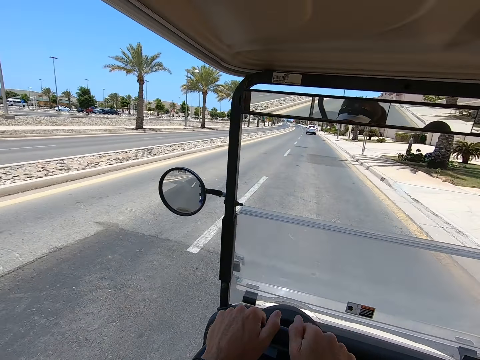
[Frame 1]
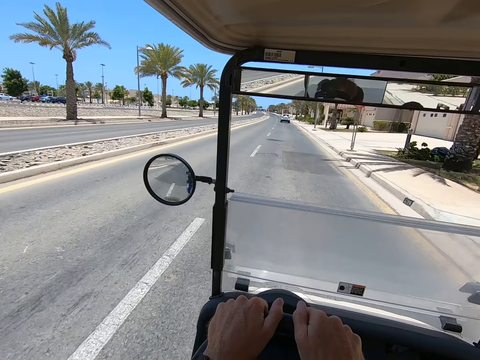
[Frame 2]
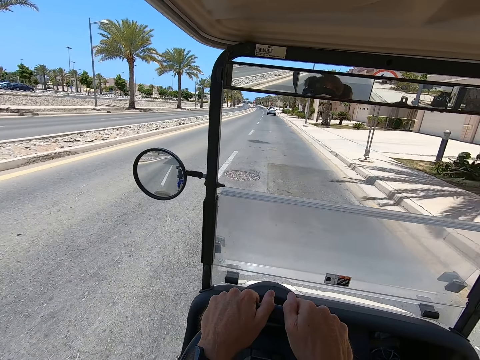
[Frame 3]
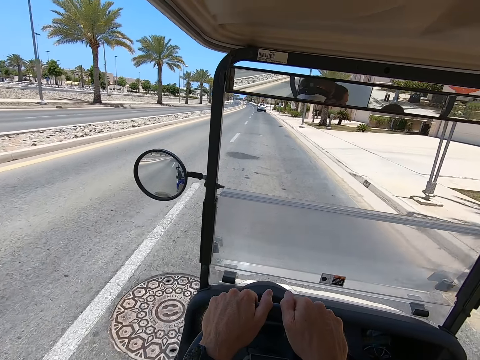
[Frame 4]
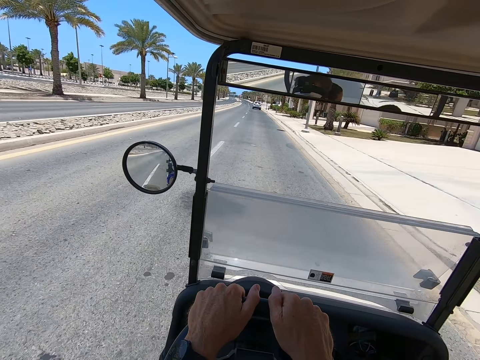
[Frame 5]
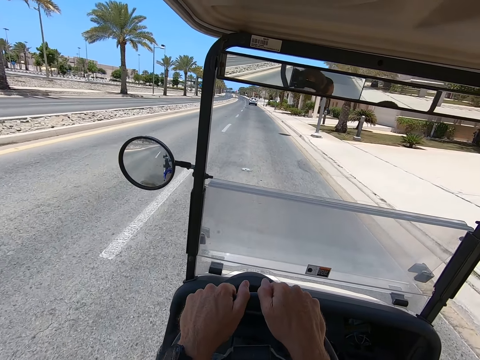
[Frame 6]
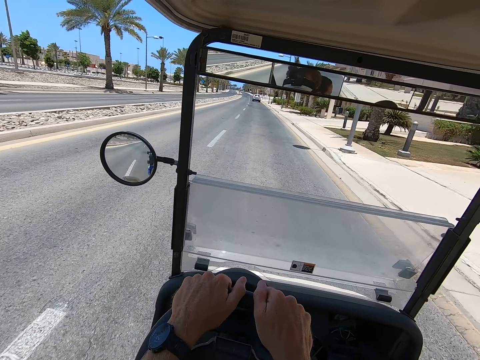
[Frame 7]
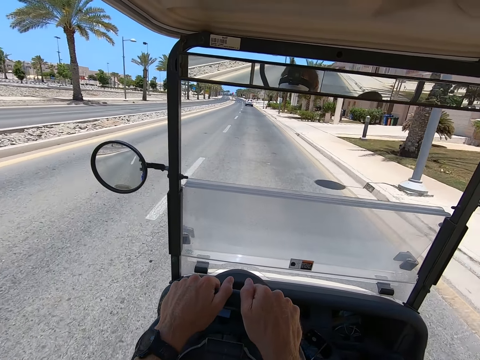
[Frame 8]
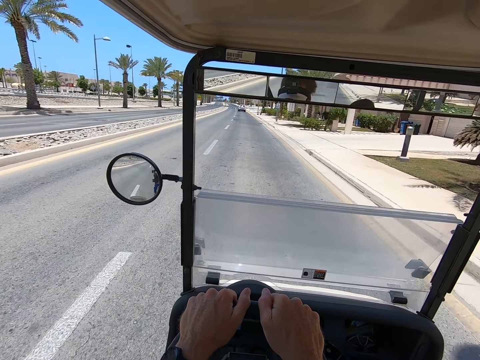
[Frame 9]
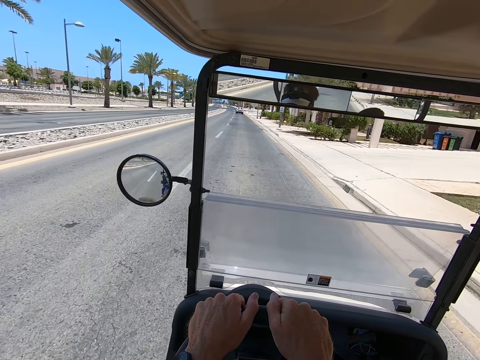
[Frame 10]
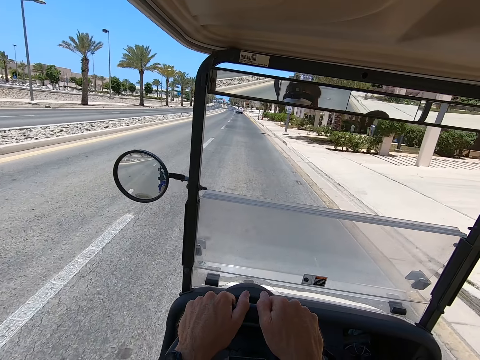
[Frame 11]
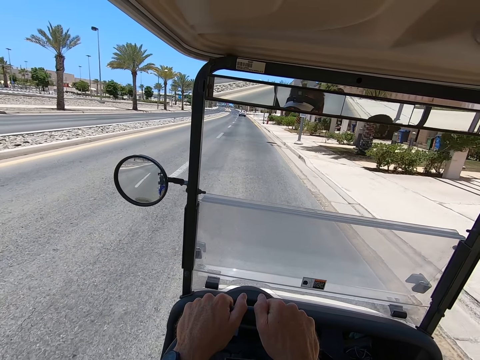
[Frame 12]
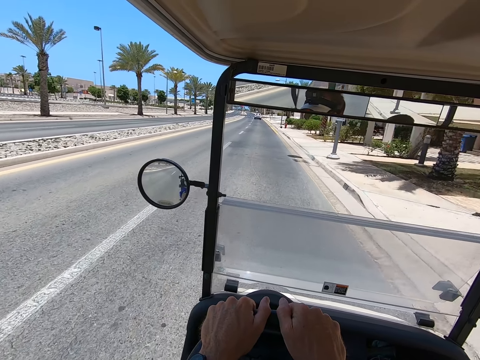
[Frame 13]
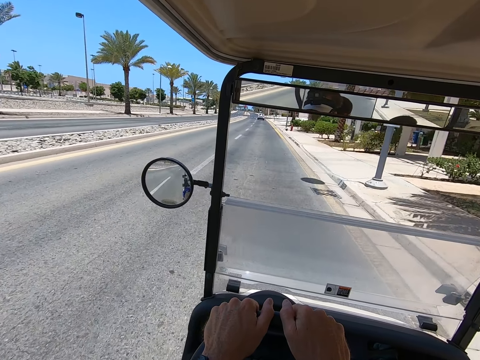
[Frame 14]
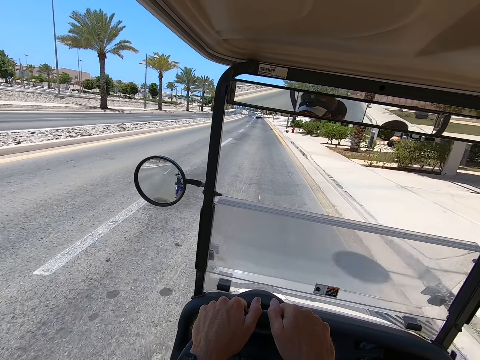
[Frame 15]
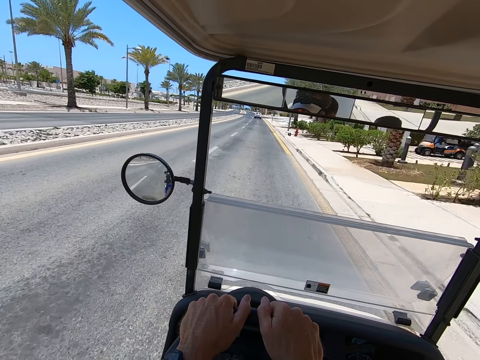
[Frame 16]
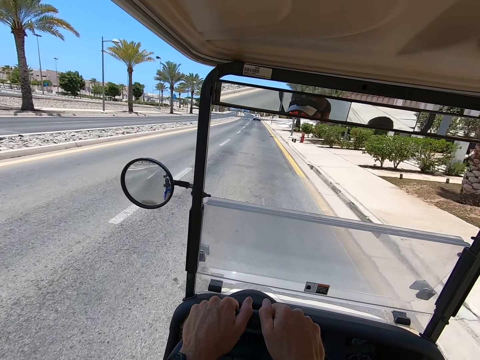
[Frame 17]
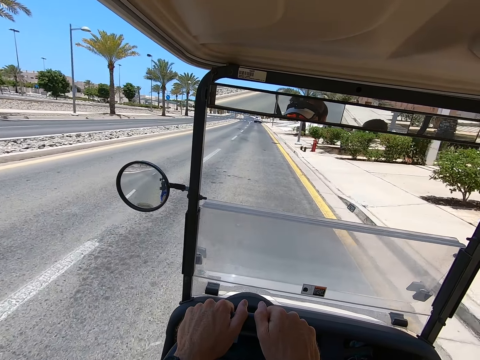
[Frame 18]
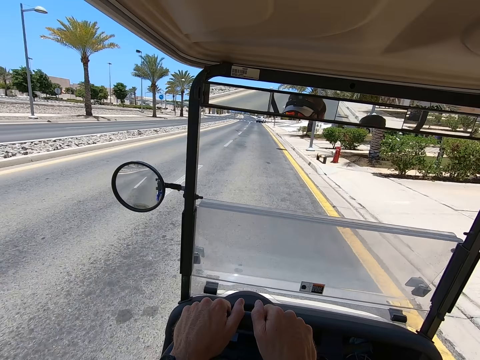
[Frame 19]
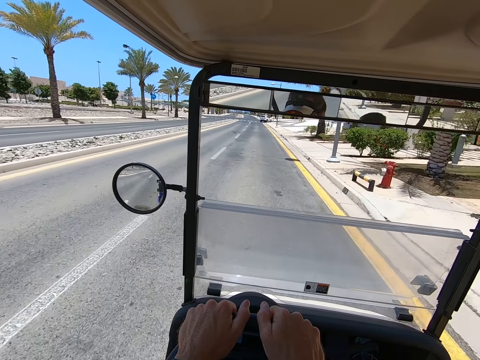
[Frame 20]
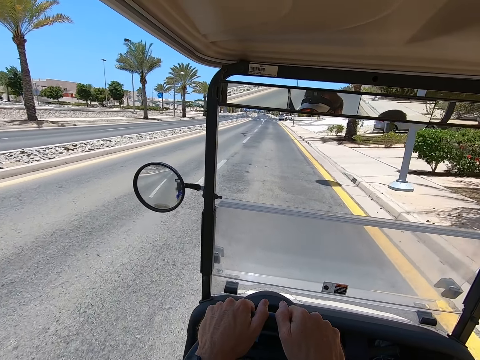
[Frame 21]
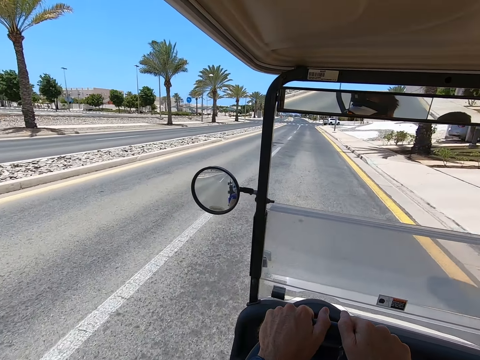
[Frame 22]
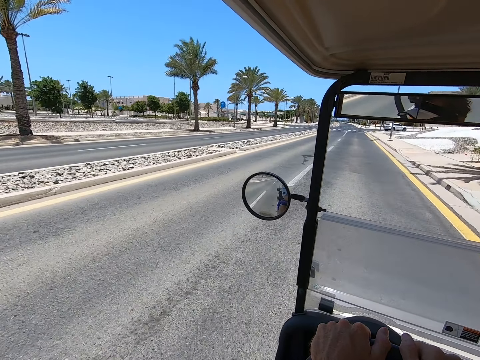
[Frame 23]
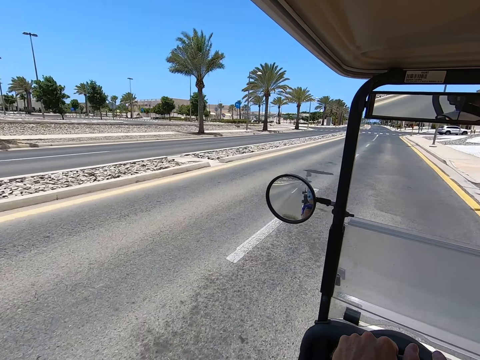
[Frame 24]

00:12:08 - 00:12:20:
The camera wearer drives.

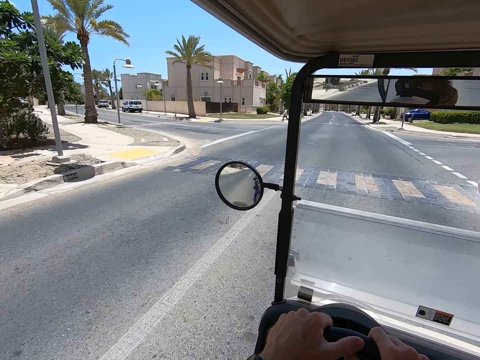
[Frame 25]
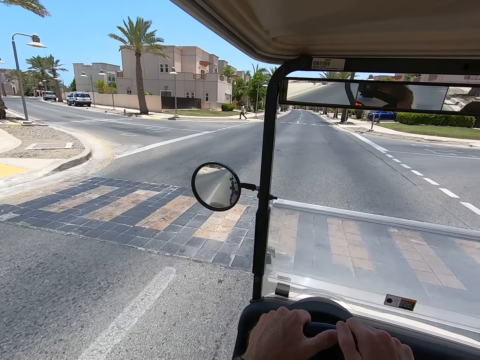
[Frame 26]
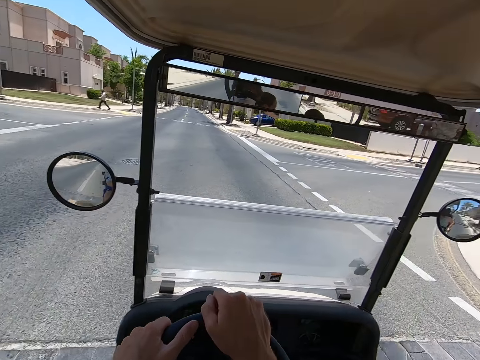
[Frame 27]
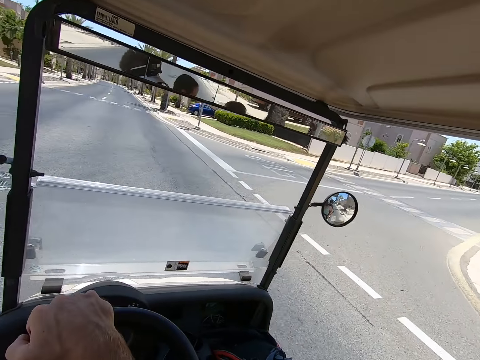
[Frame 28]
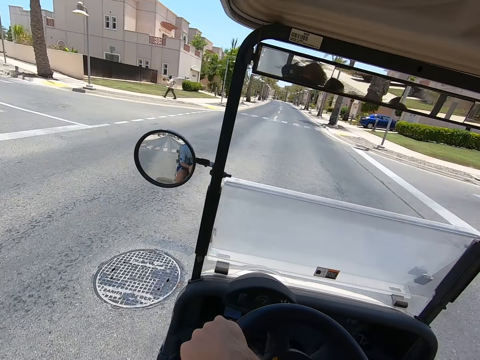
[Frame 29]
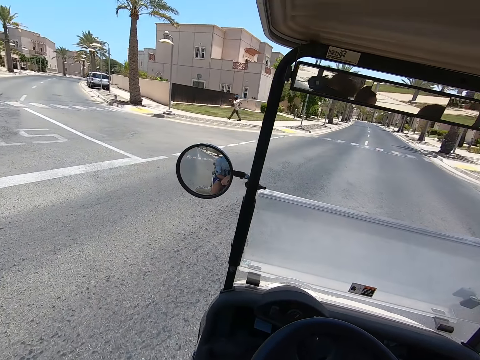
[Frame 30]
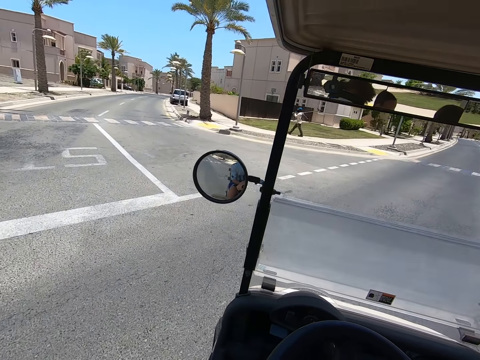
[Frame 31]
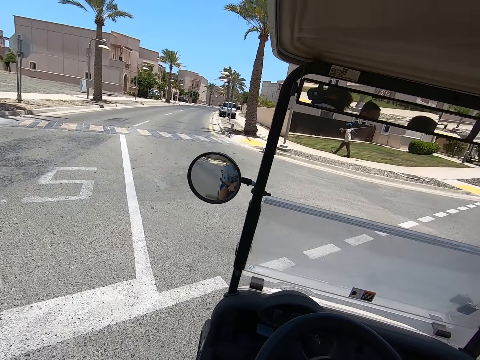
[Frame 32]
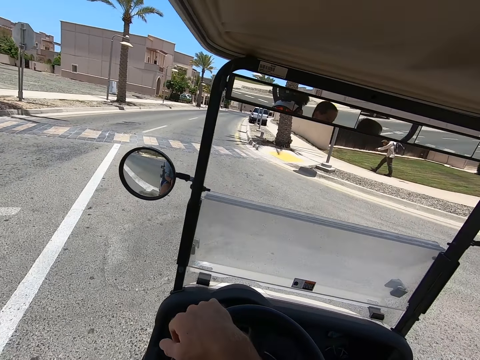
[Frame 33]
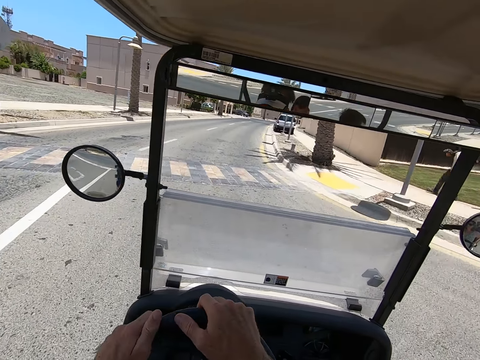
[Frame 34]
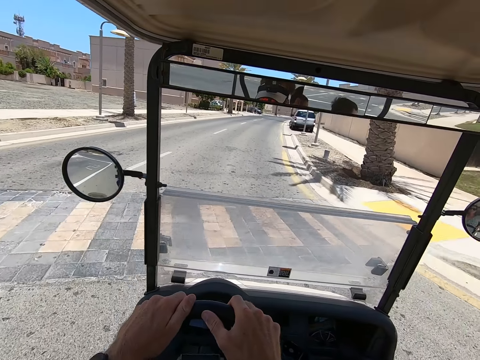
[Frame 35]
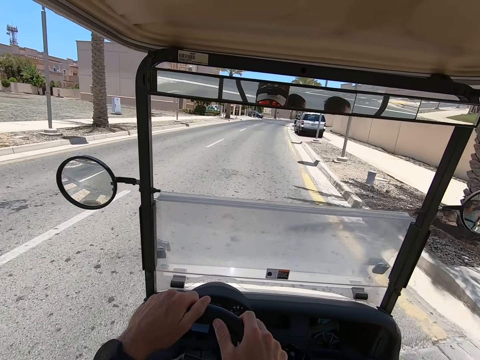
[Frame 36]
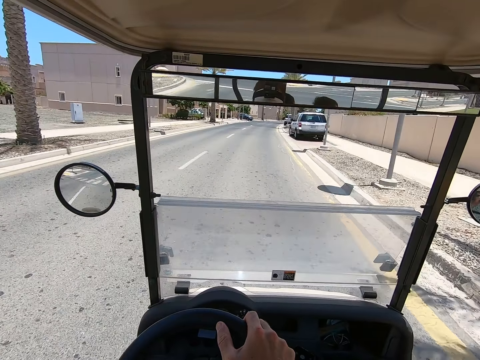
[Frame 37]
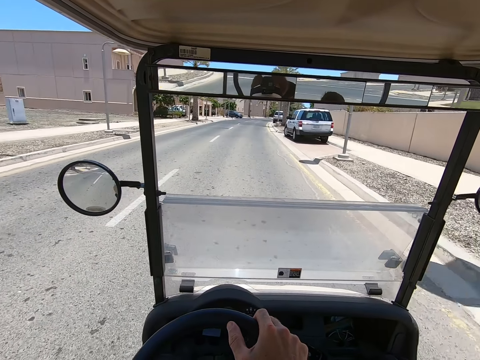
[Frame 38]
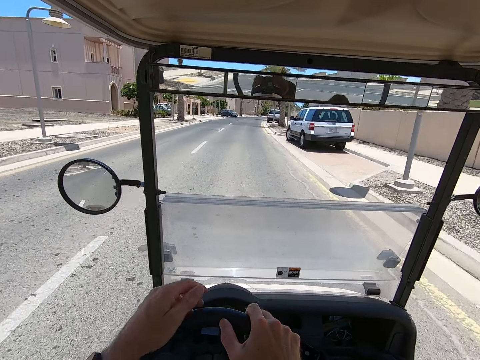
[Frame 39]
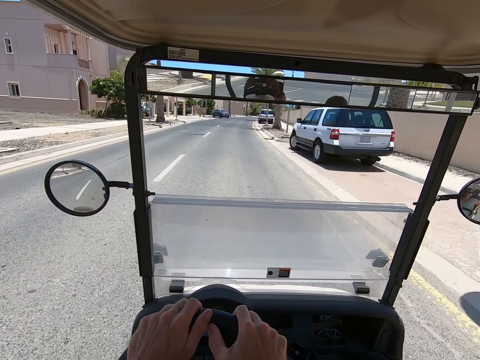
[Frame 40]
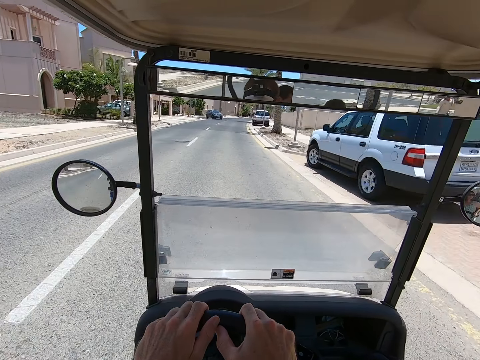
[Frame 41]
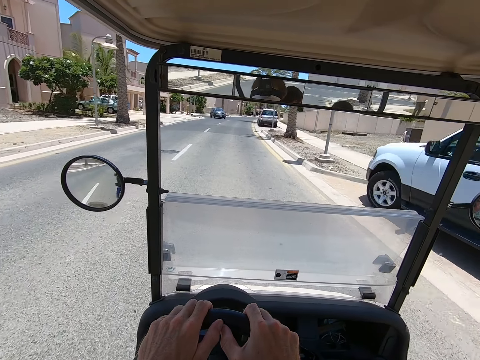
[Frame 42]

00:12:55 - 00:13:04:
The camera wearer looks around. They drive.

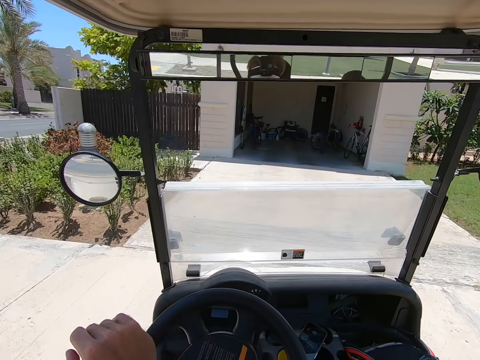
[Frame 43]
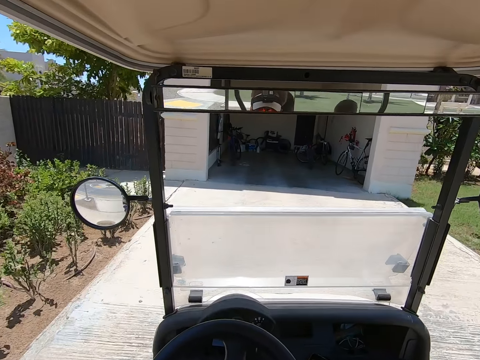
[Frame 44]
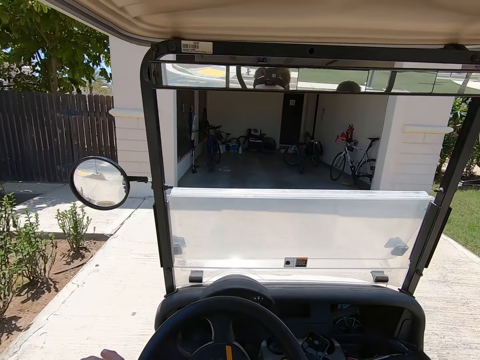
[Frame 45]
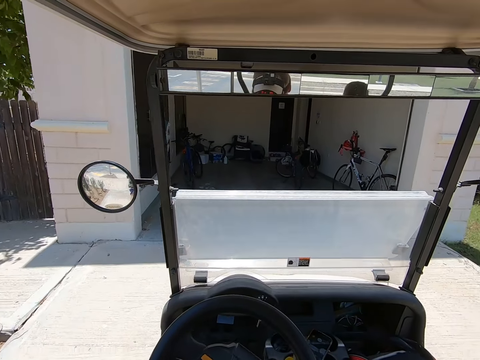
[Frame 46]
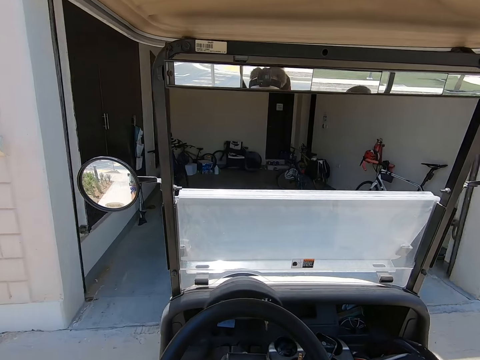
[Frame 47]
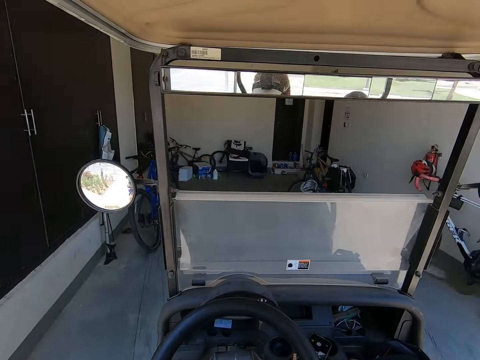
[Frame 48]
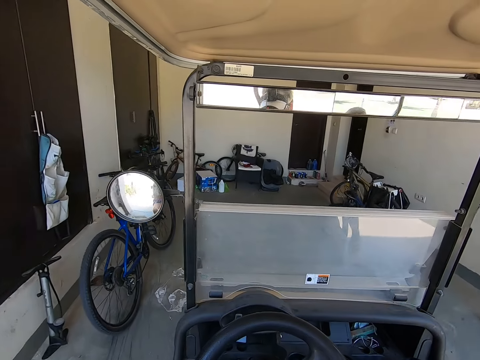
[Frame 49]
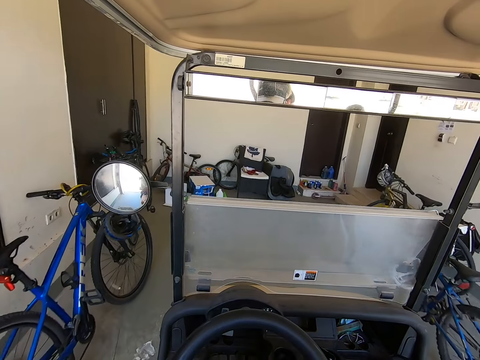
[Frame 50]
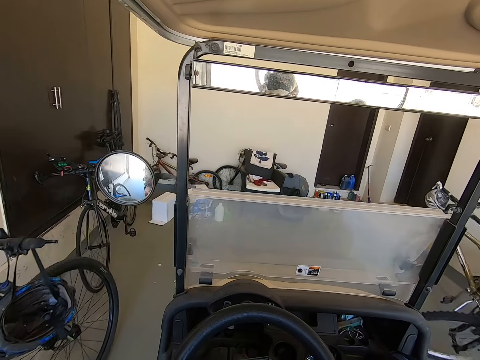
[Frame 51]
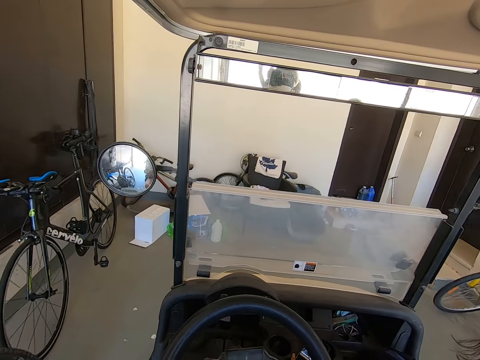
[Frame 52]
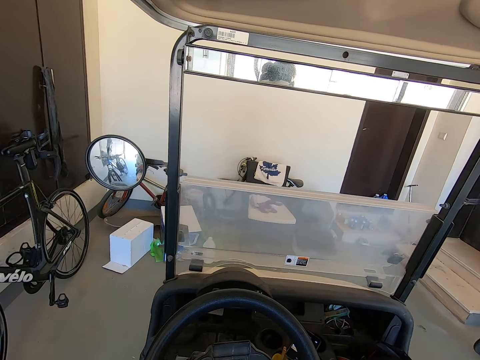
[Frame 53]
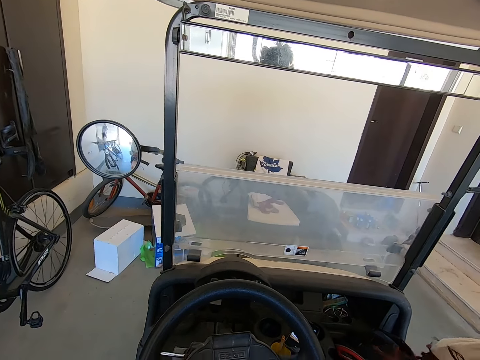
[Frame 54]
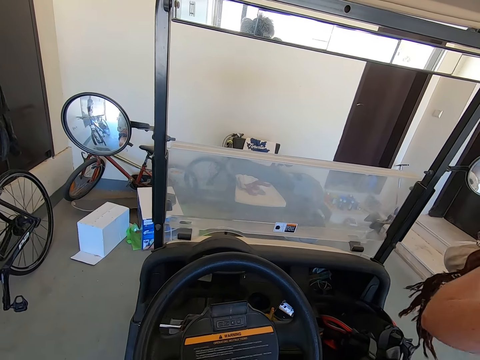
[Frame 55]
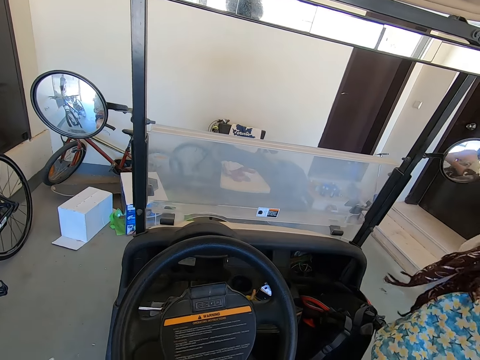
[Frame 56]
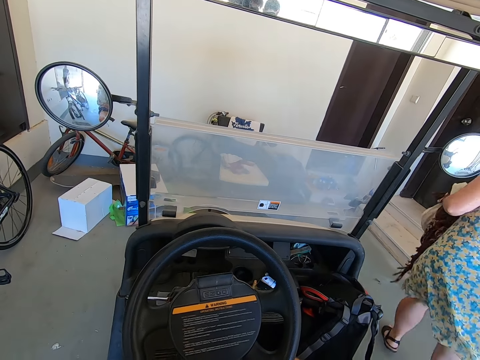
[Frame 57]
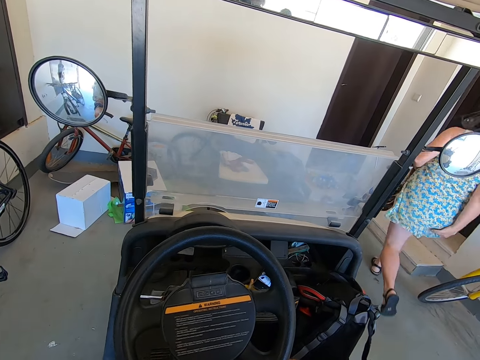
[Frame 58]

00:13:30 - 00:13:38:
The camera wearer drives into the garage. They drive on the pavement. A lady alights from the vehicle.
